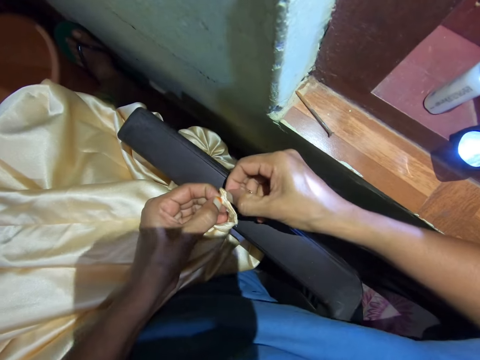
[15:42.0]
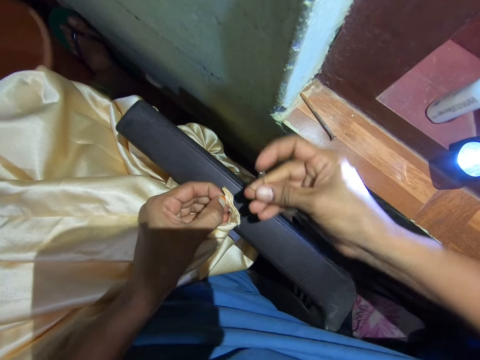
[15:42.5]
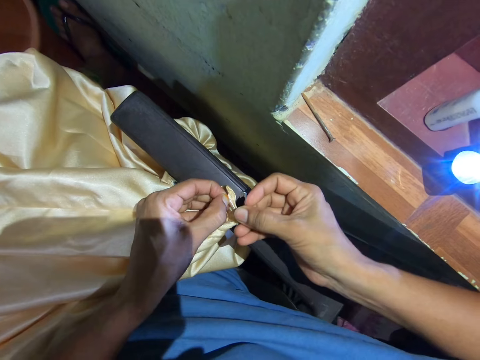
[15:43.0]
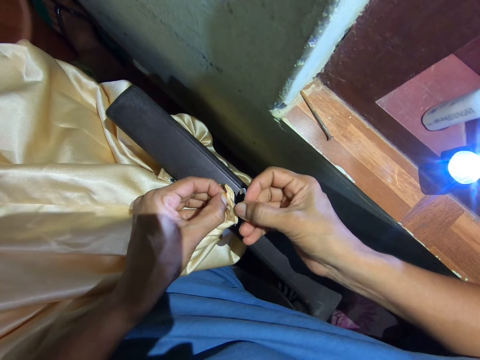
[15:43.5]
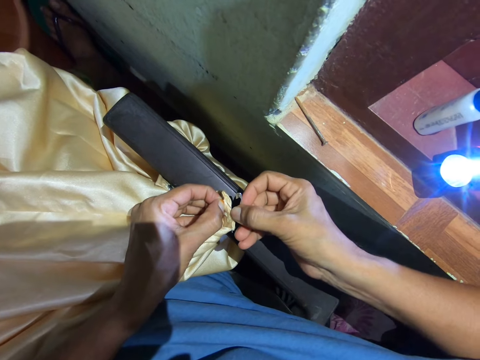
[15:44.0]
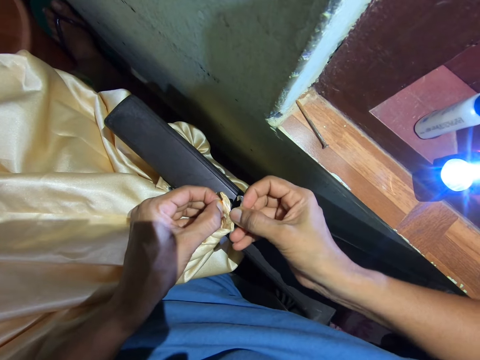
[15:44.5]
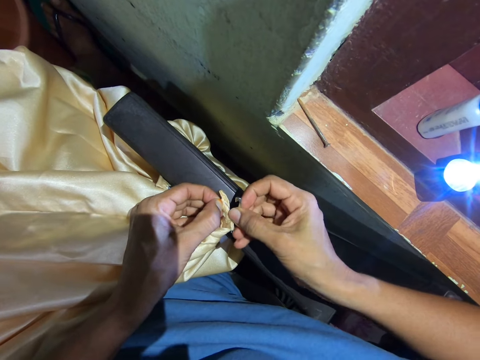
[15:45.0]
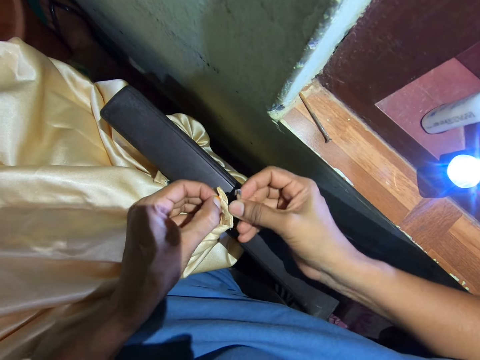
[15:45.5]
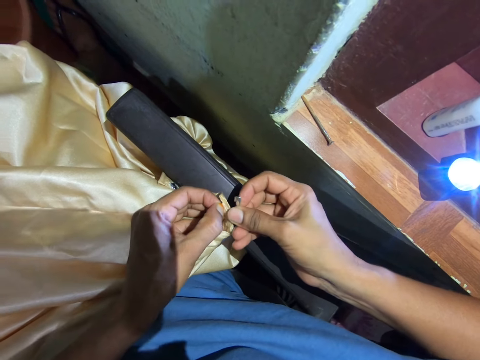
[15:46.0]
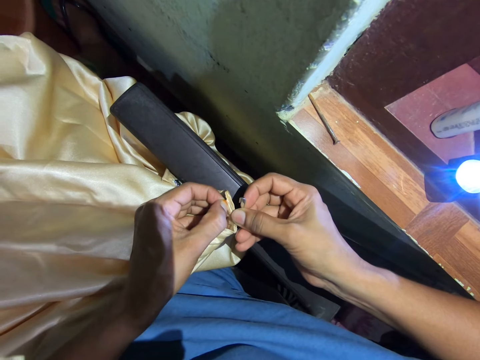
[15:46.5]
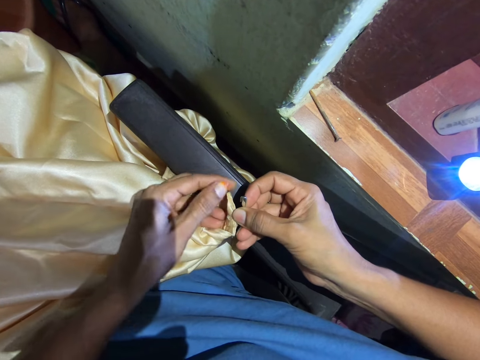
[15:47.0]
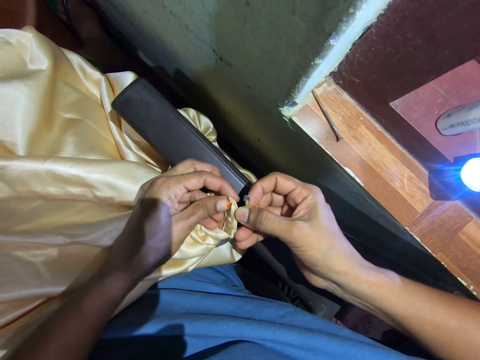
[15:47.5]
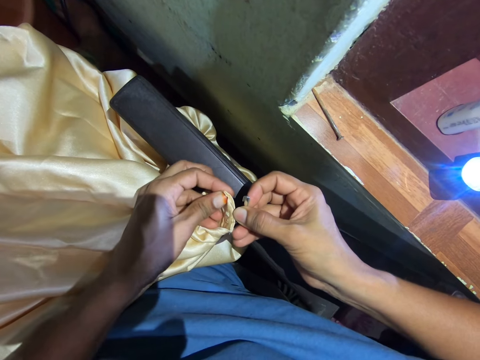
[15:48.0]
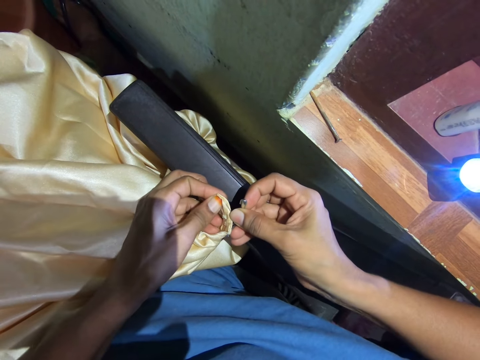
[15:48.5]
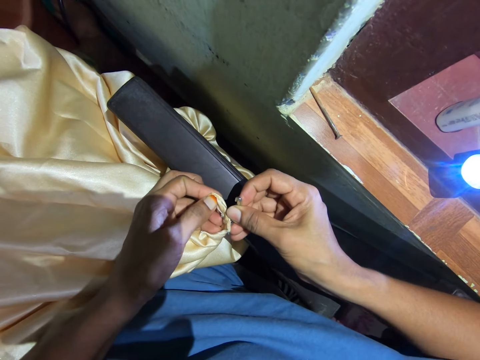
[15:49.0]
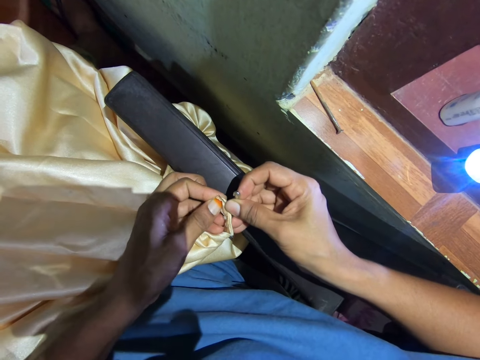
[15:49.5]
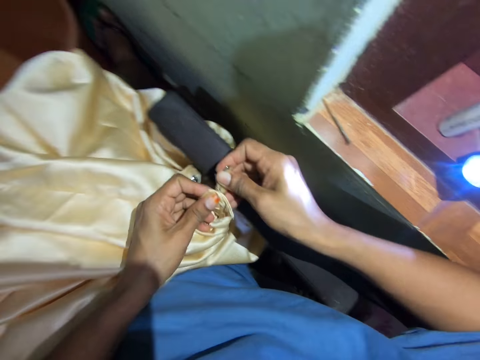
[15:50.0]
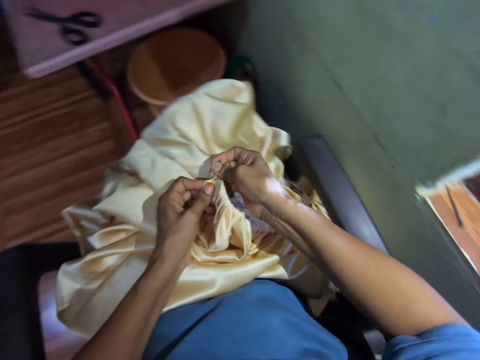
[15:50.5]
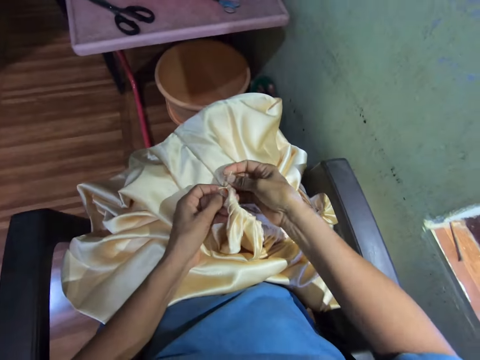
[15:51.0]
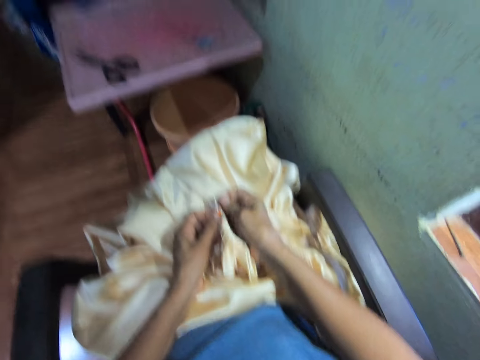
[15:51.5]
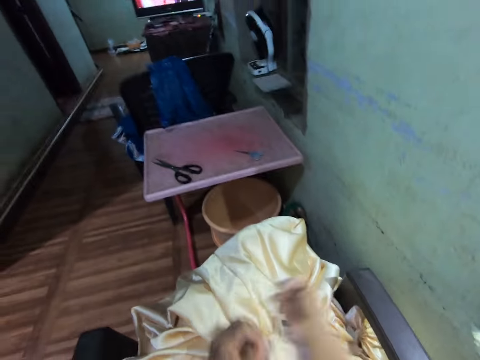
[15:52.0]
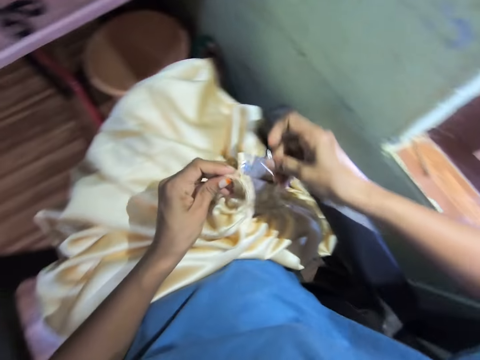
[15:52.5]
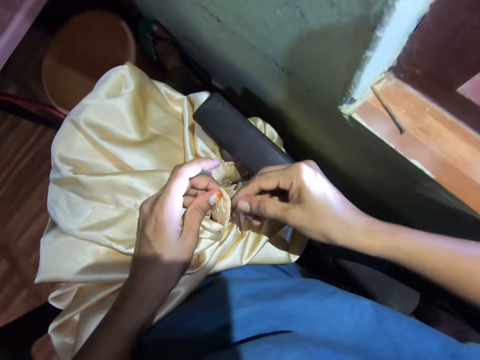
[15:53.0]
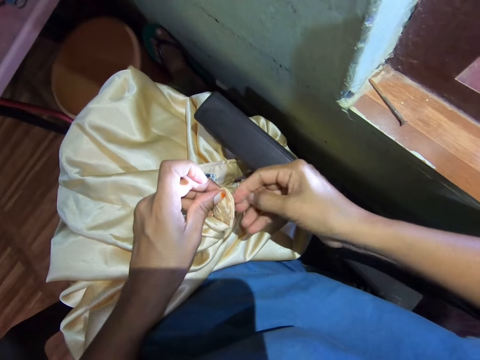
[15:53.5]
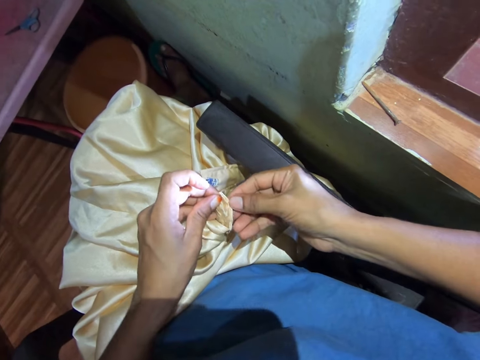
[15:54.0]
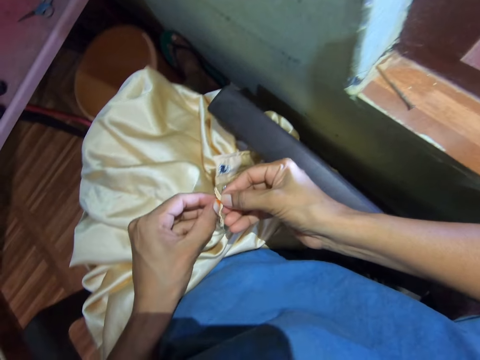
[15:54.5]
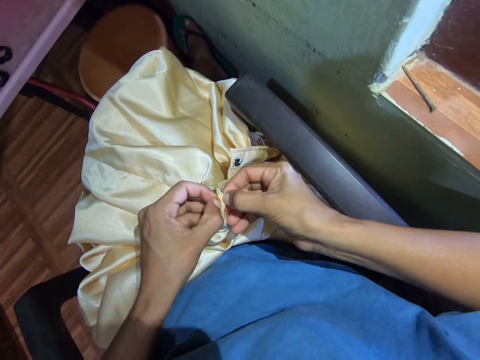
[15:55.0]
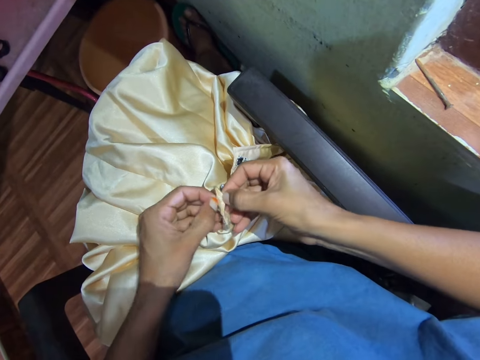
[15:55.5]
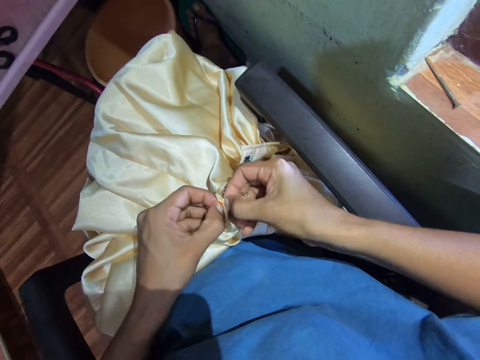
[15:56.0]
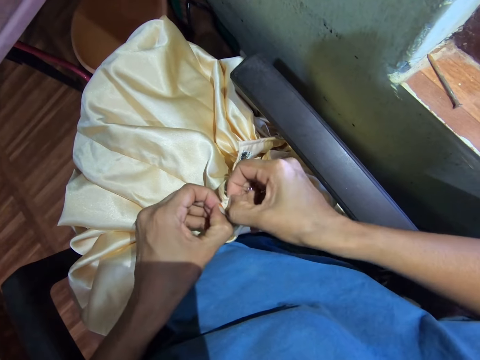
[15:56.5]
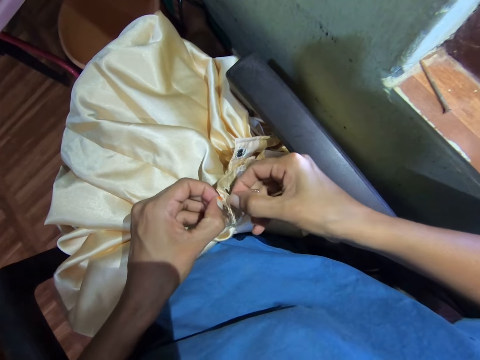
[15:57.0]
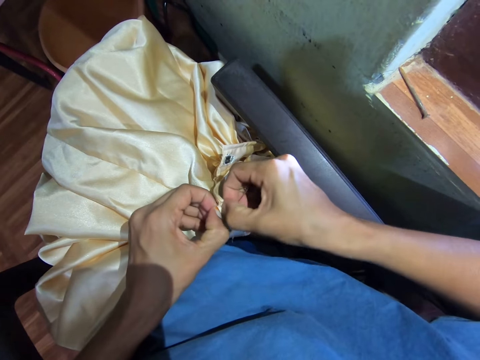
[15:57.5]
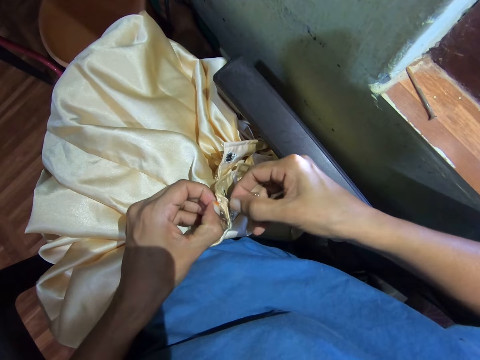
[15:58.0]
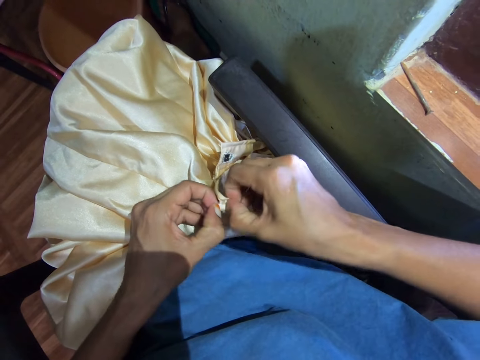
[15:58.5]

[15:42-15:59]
The camera wearer places the cloth on the seat handle. They repair the cloth with a safety pin. They put the pin through the thread. They pull out the thread. They hold the cloth. They pull apart the cloth.

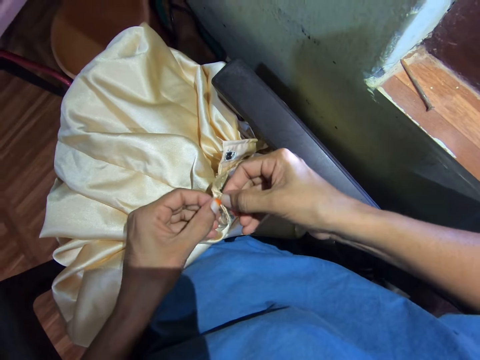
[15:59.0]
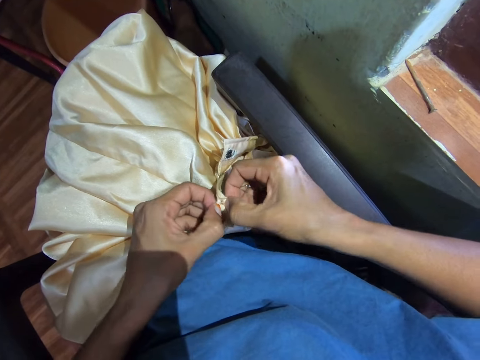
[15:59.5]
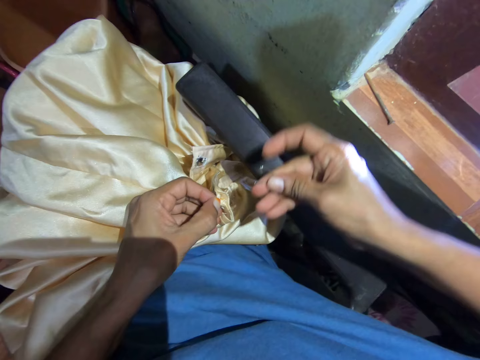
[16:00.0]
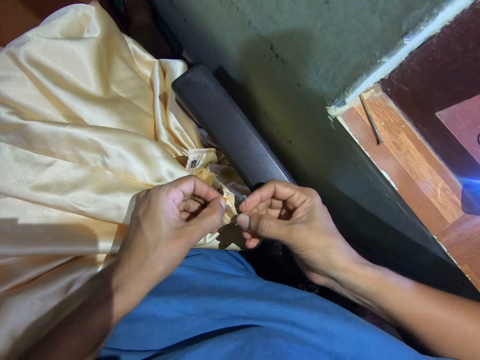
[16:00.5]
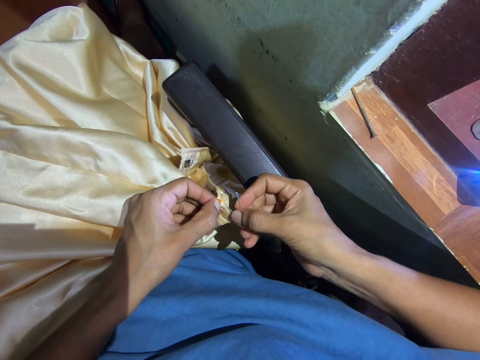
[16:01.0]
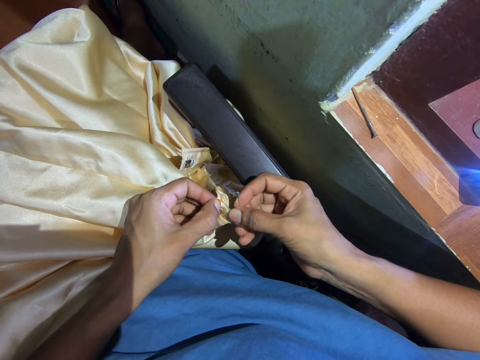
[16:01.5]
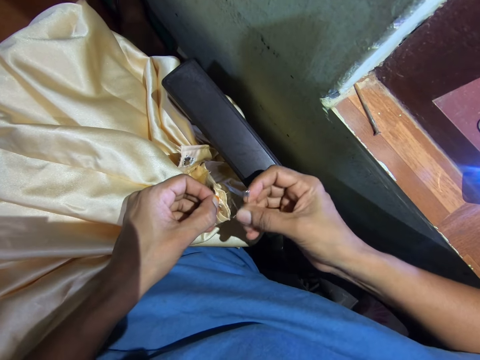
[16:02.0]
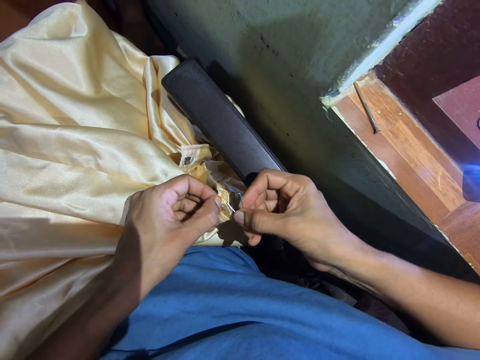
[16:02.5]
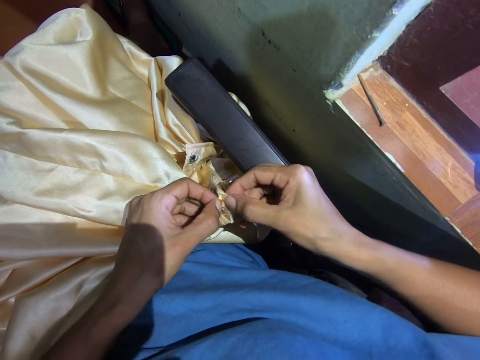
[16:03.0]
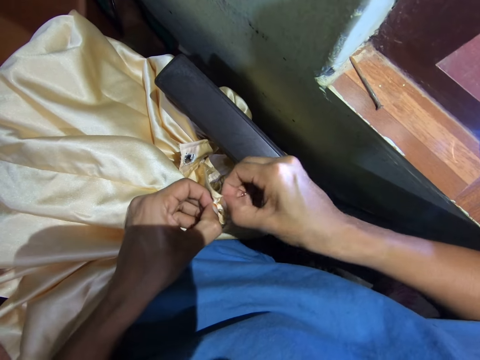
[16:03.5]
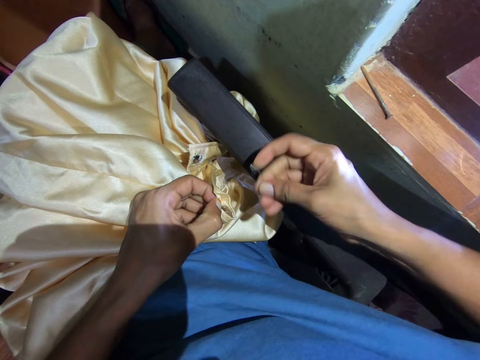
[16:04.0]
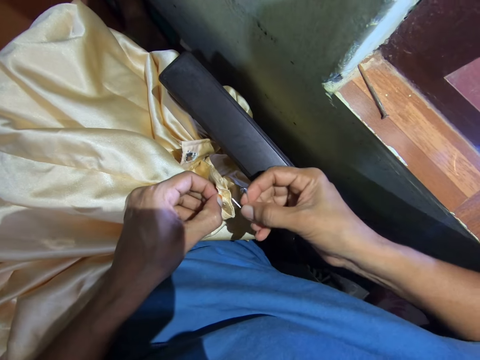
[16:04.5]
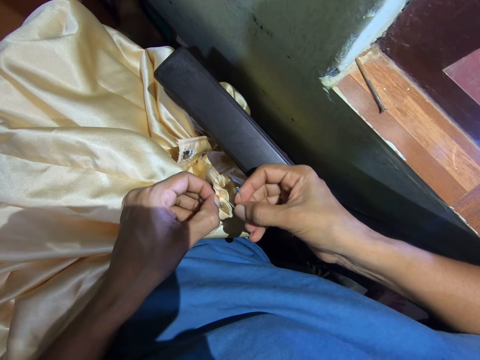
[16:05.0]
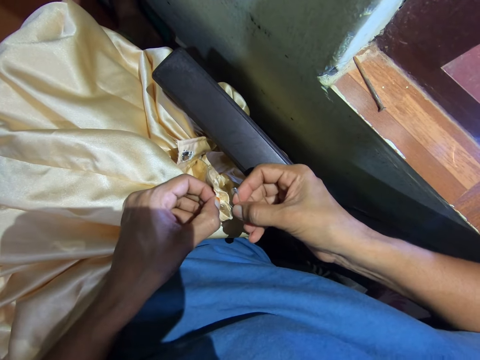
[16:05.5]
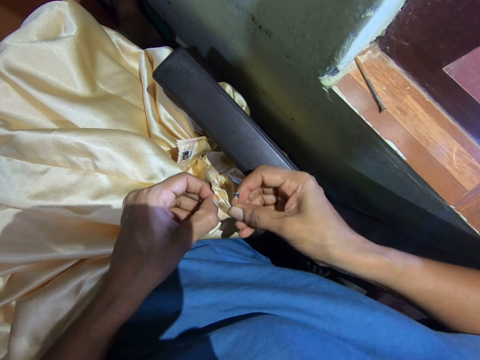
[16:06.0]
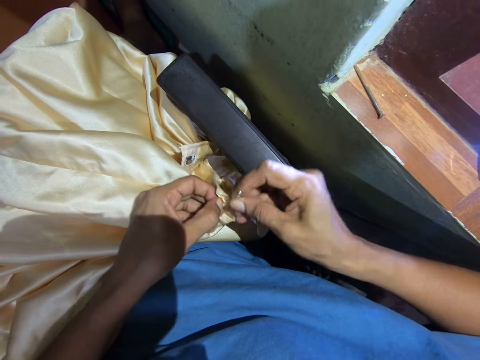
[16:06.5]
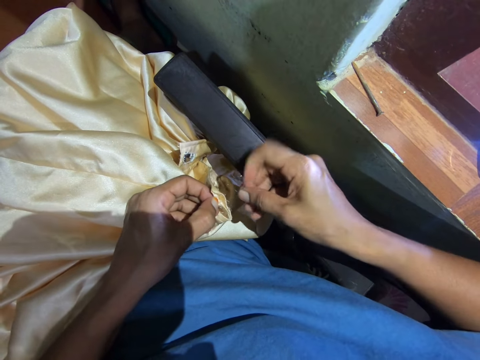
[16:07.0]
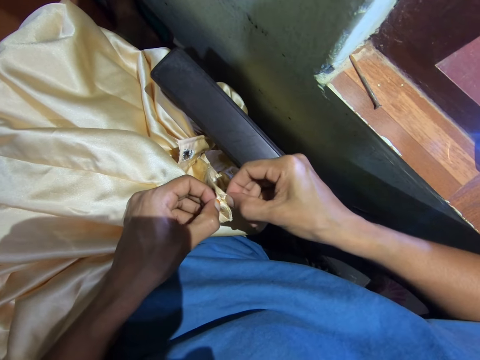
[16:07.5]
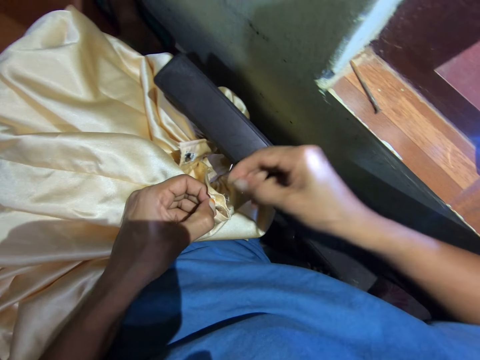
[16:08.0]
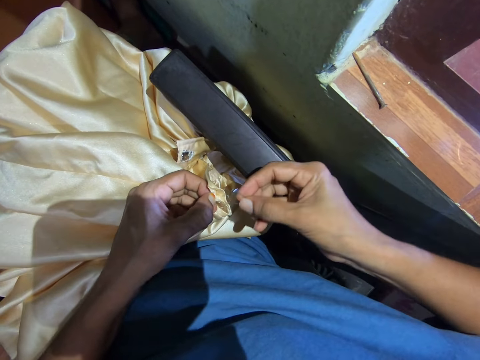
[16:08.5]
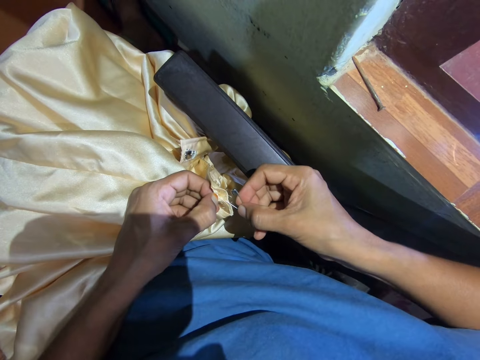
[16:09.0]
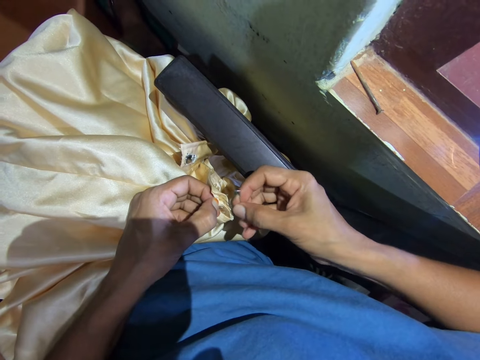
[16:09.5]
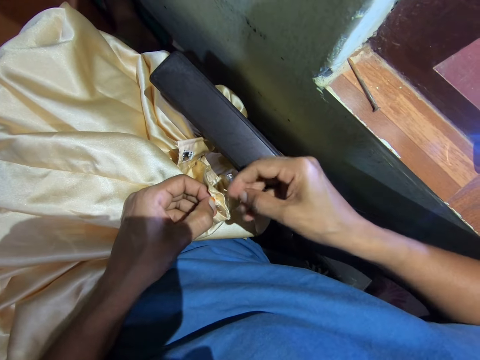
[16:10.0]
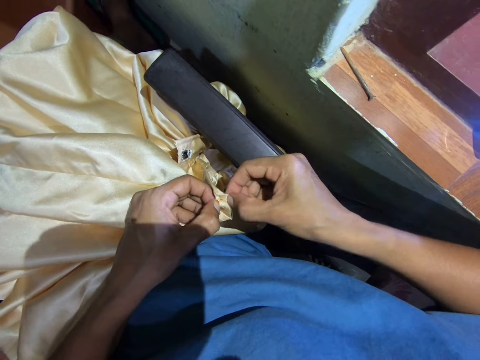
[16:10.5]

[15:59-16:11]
The camera wearer repairs the cloth with a safety pin. They put the pin through the thread. They hold the cloth. They pull apart the cloth. They repair the cloth with the safety pin. They put the pin through the thread. They pull apart the cloth. They hold the cloth. They repair the cloth with the safety pin.
